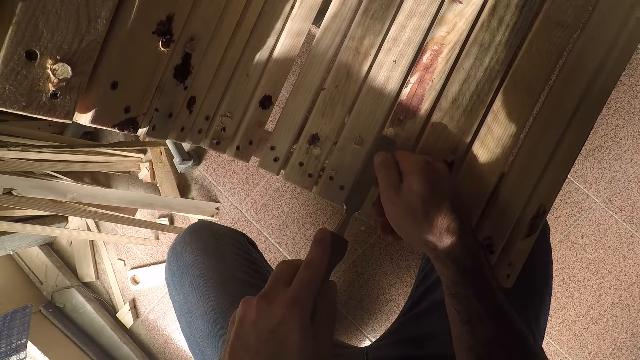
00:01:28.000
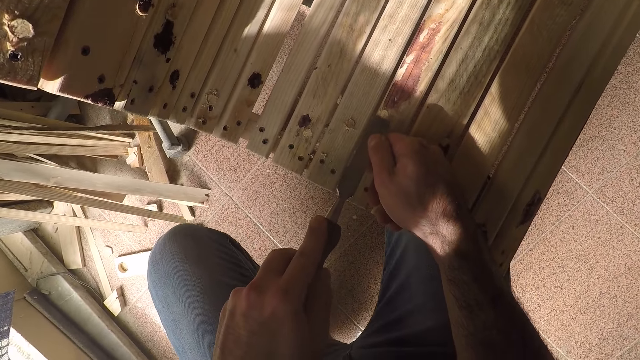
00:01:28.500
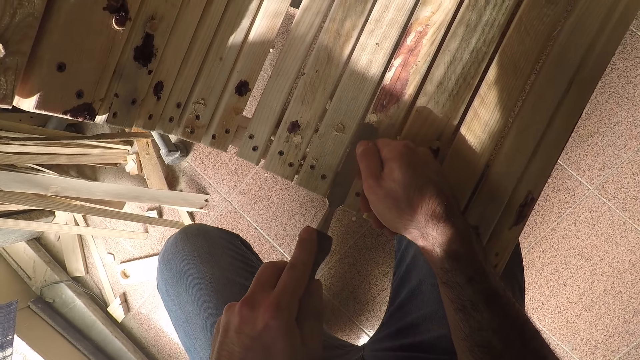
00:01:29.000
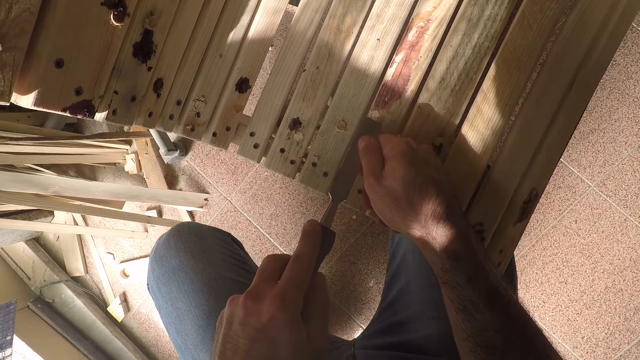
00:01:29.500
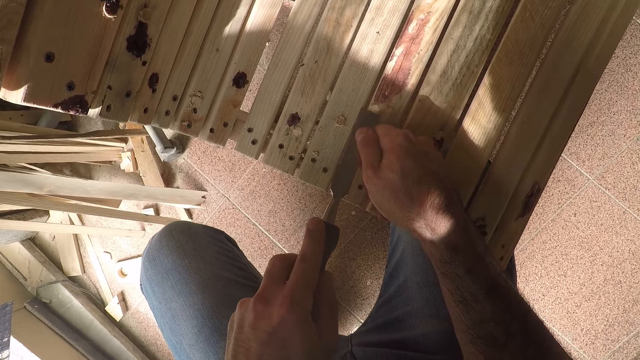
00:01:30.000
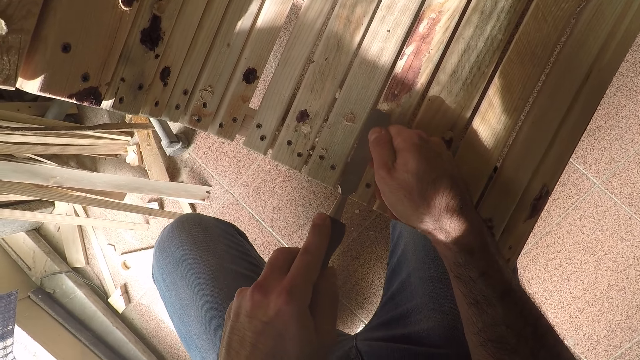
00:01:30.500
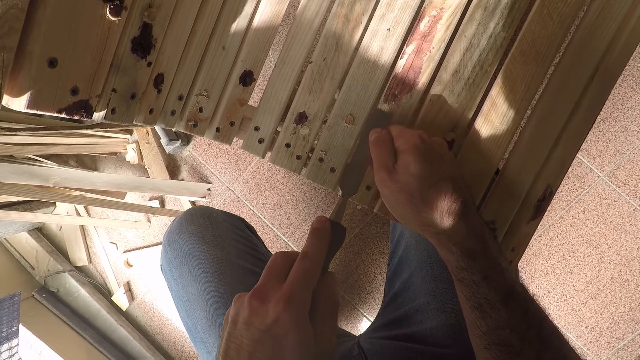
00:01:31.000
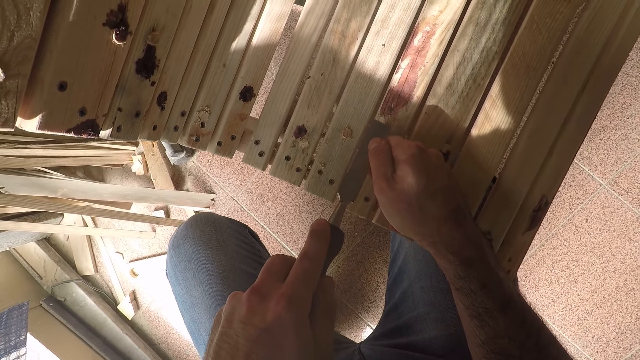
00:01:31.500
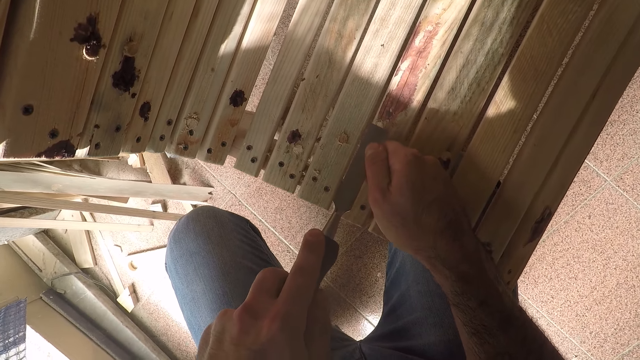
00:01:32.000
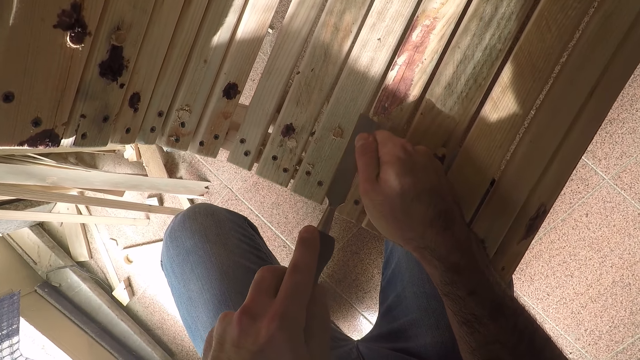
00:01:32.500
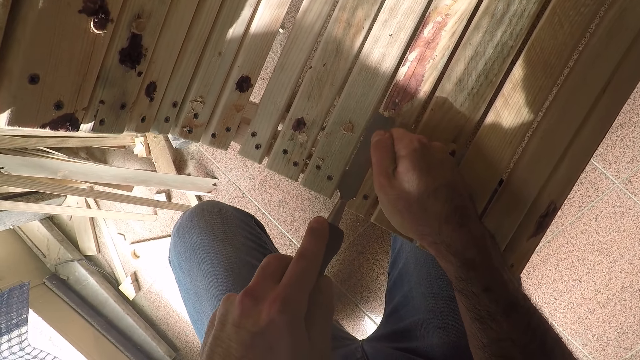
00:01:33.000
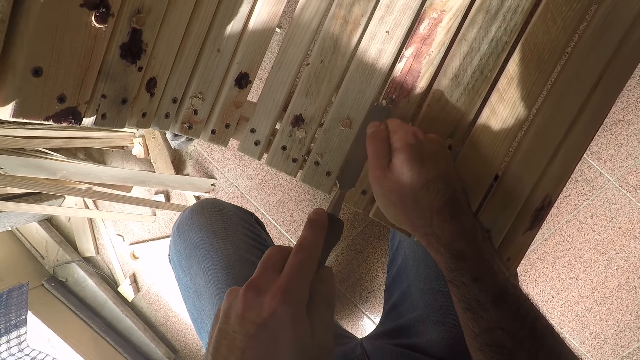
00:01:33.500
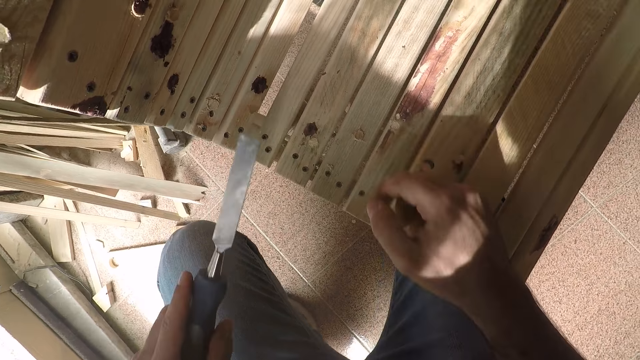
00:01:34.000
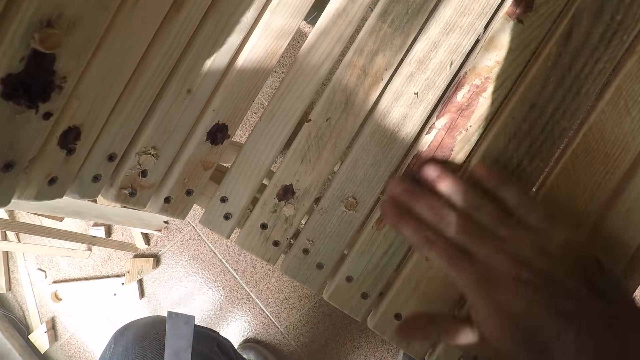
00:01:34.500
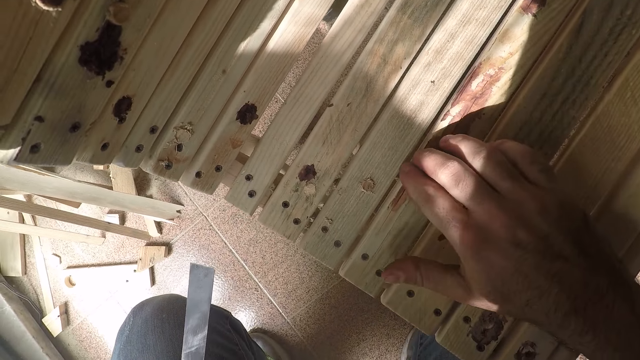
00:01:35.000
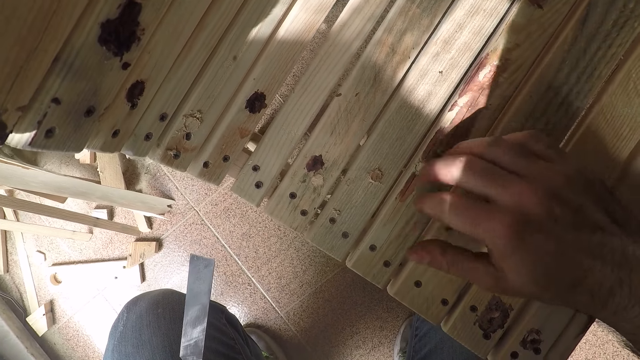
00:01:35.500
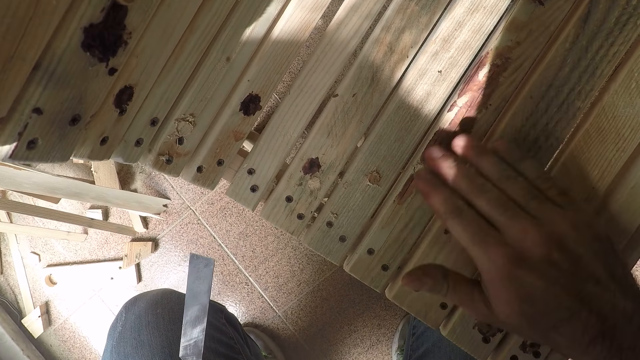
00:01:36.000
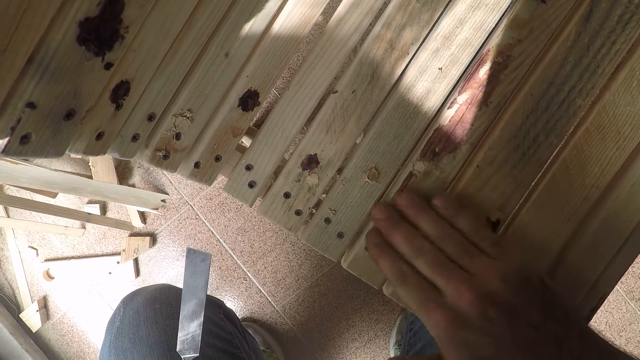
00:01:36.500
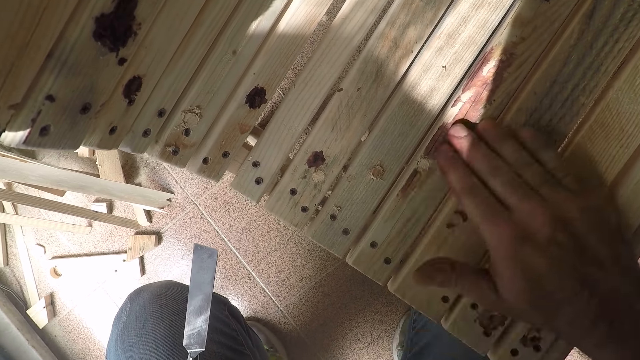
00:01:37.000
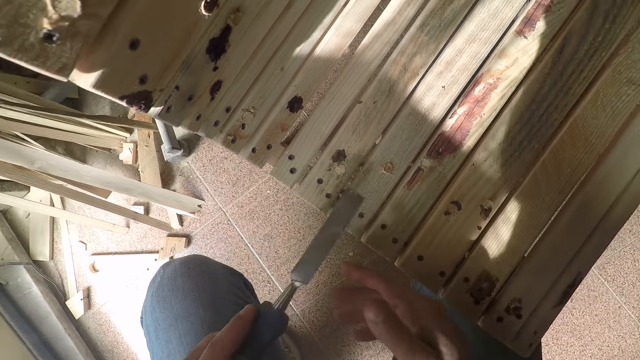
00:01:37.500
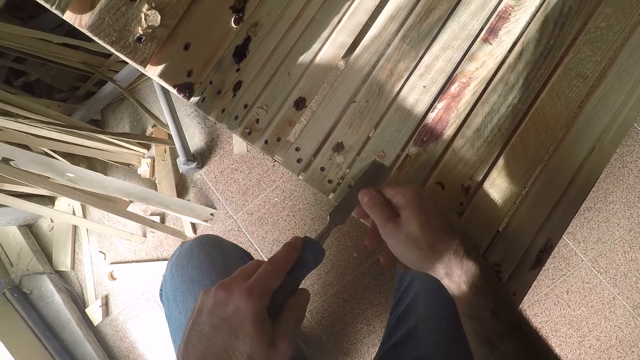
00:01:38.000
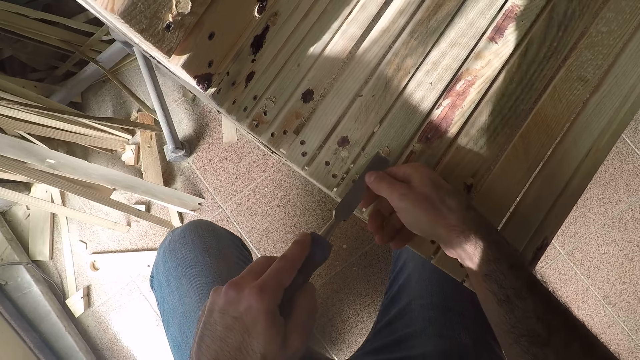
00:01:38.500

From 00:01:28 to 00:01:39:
The camera wearer removes something from the bench with a chisel. He cleans off the paint on the bench with his right hand. He uses the chisel in his hands to remove the paint stain from the bench.

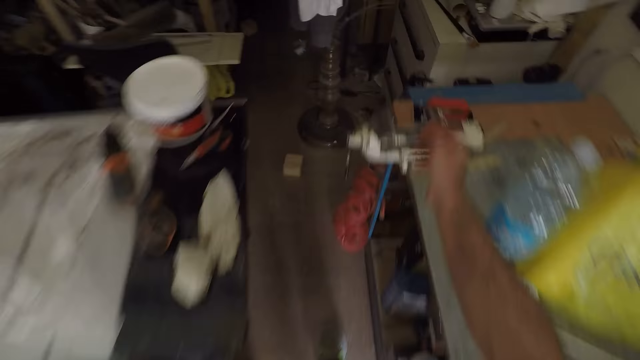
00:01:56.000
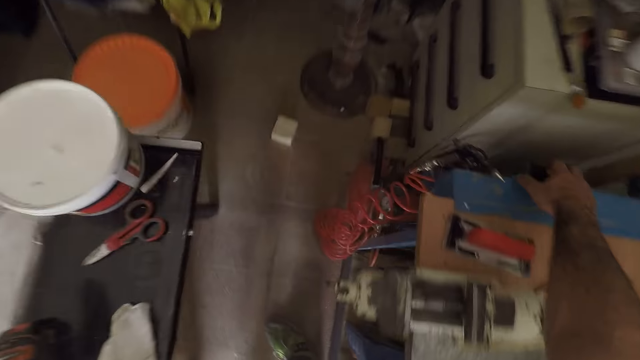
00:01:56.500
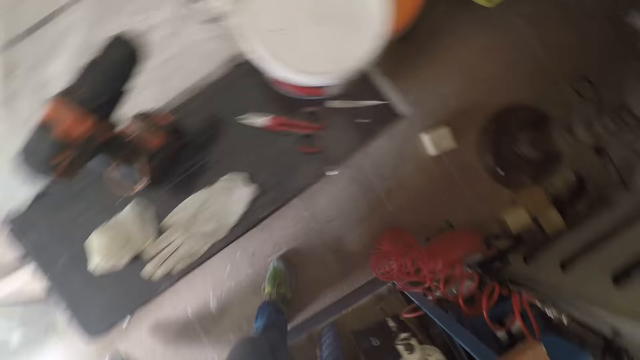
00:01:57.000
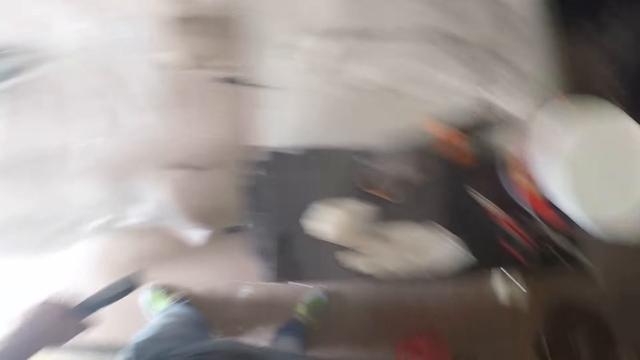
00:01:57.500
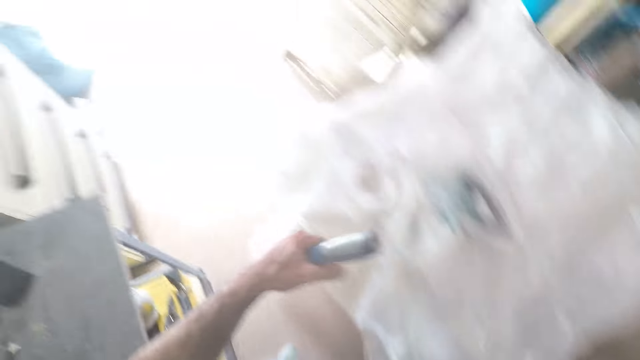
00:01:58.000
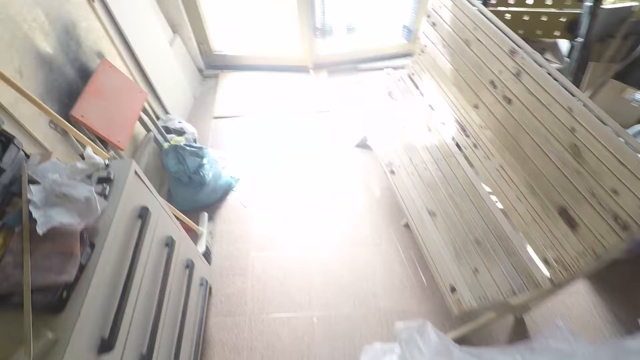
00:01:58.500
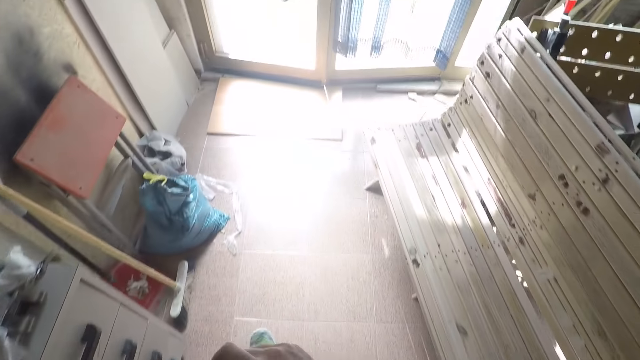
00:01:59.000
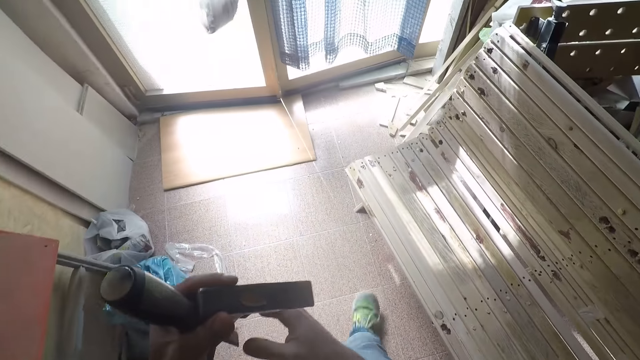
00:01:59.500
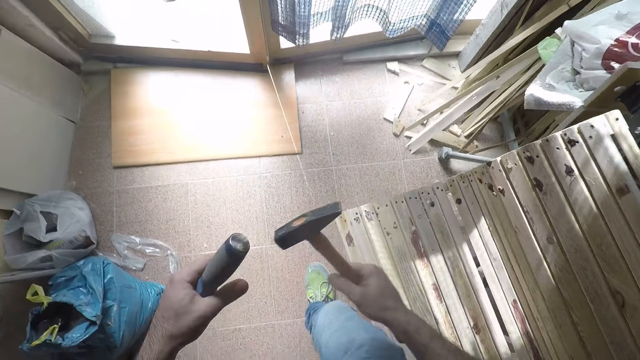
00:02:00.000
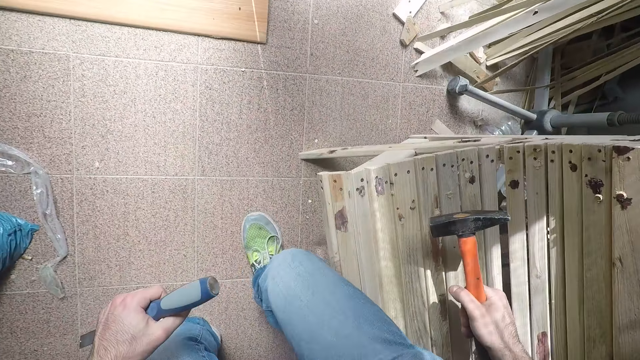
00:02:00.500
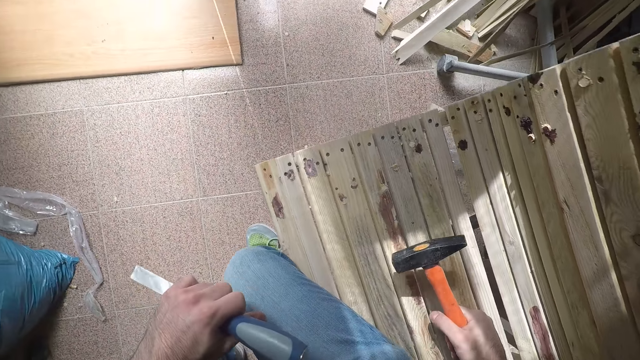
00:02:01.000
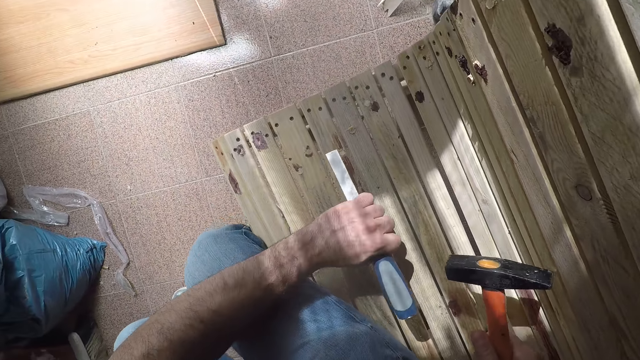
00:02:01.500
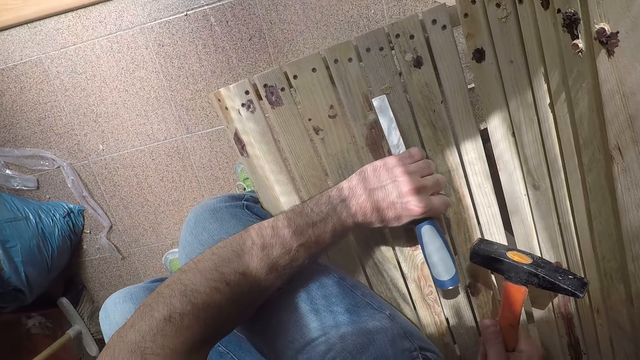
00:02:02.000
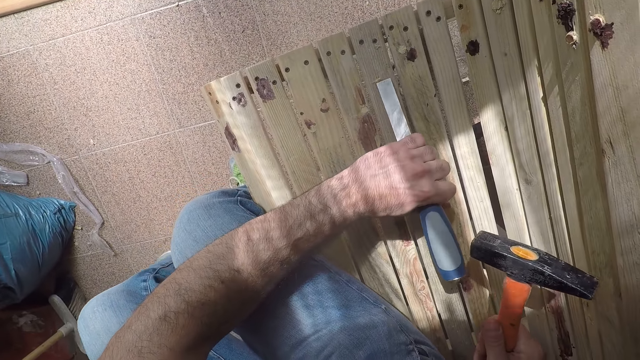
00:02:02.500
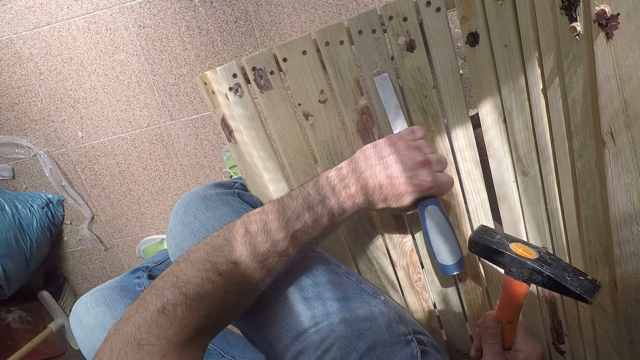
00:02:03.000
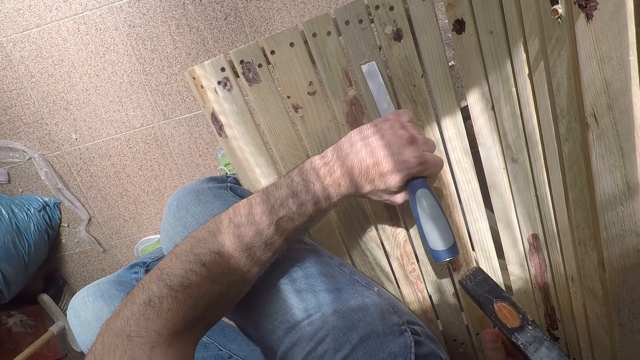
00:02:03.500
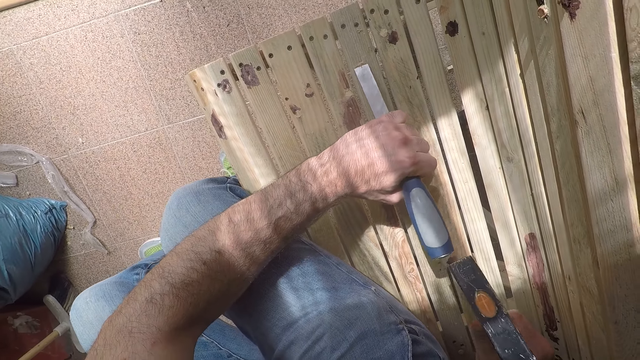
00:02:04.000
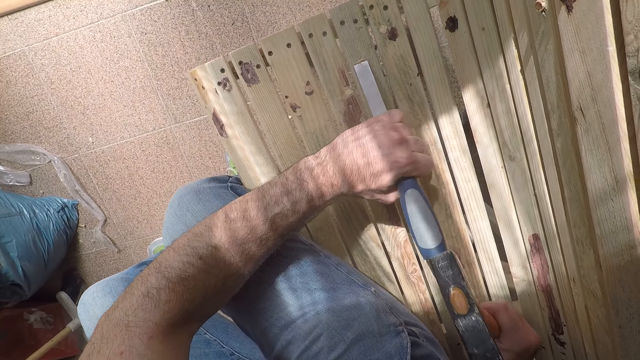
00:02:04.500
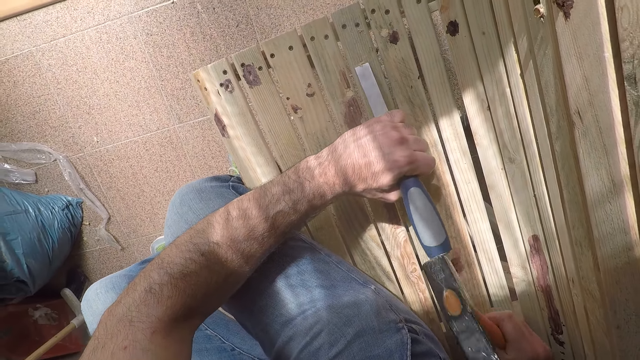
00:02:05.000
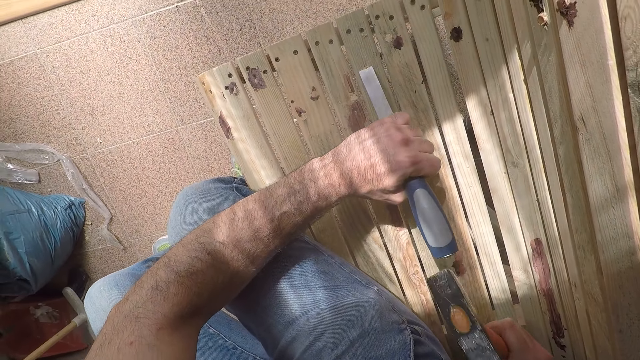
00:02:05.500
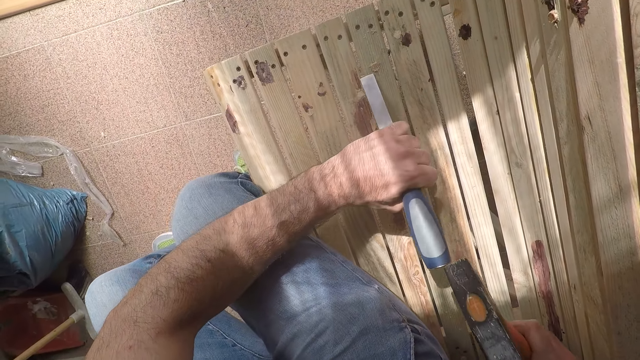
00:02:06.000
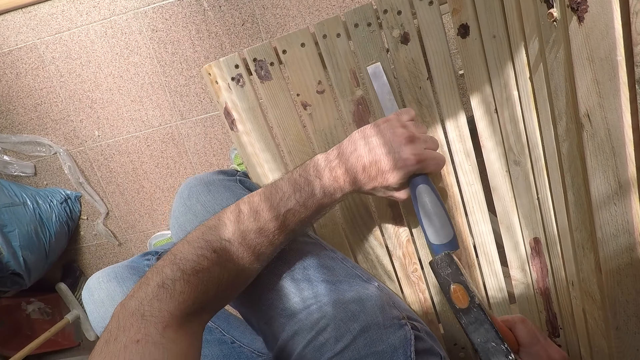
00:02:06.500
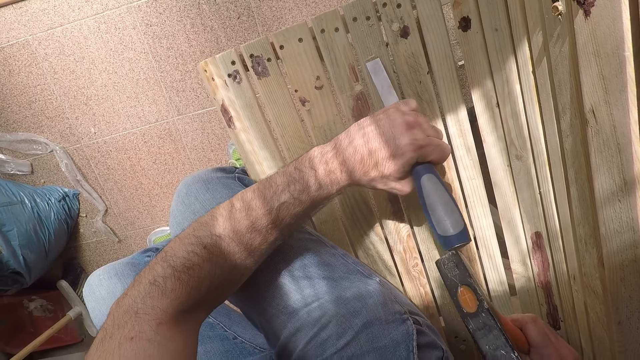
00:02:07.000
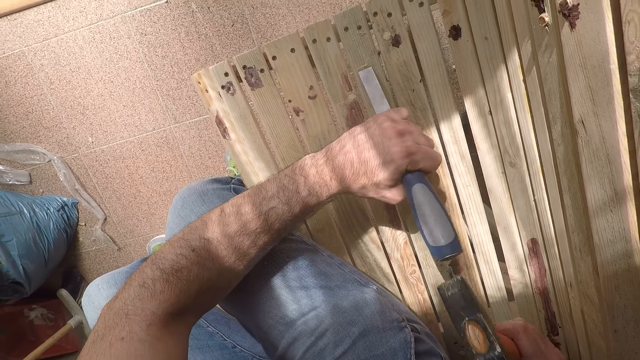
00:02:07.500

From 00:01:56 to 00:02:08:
The camera wearer turns. He picks up a hammer. He walks towards the bench. He passes the hammer to his right hand. He sits on the bench. He places the edge of the chisel in his left hand on the bench. He hits the chisel handle with the hammer in his right hand. He removes something with the chisel.
